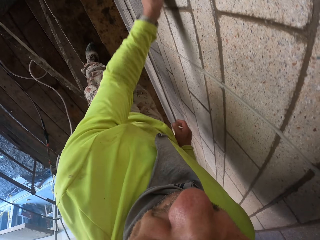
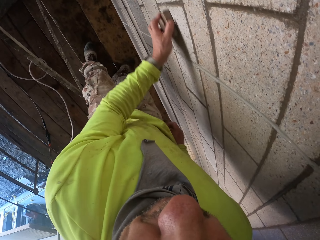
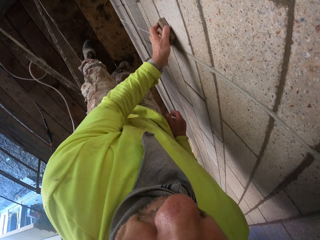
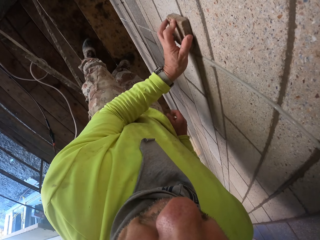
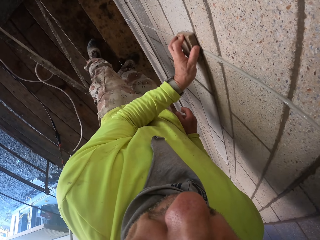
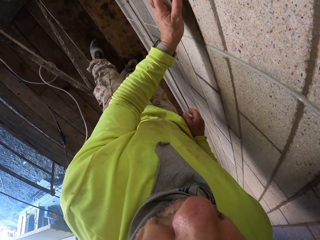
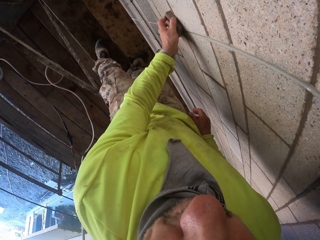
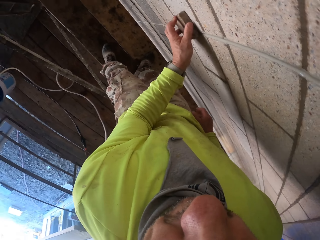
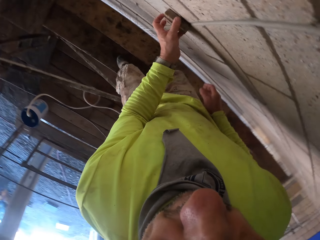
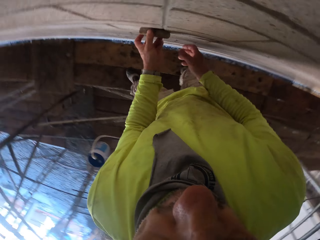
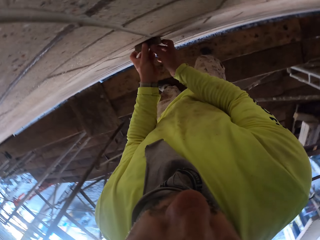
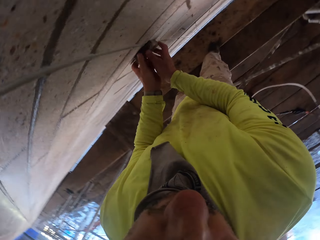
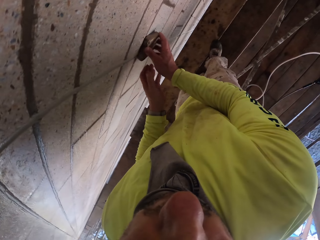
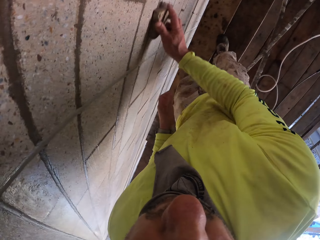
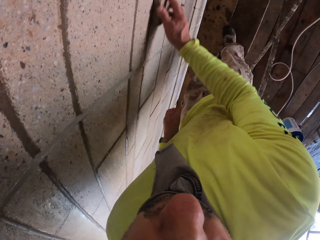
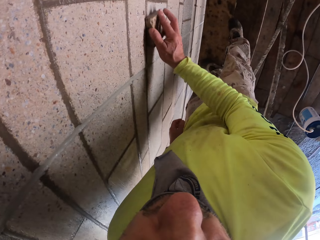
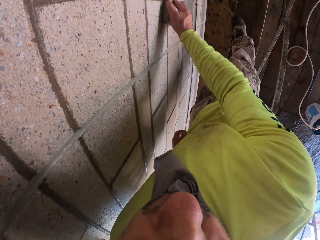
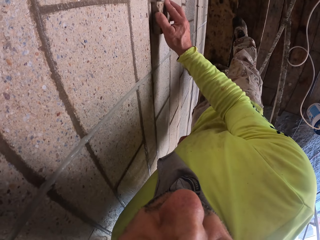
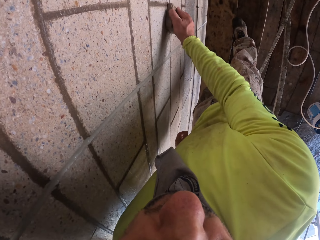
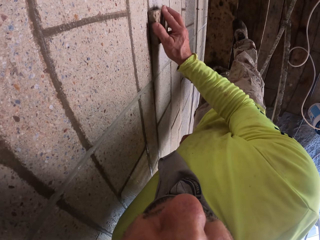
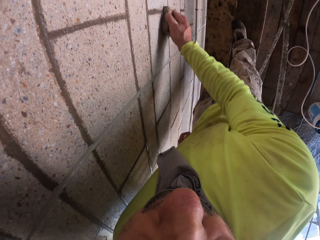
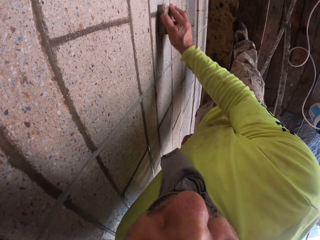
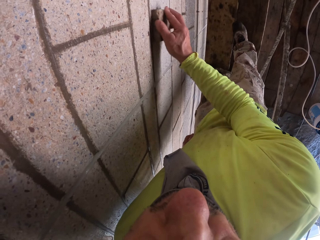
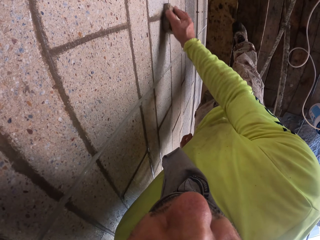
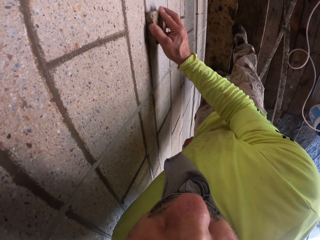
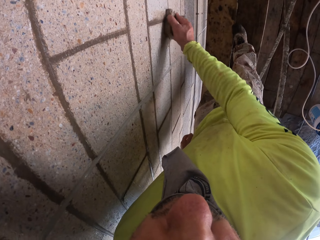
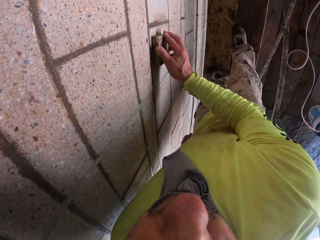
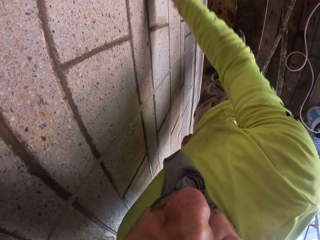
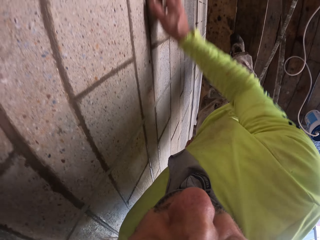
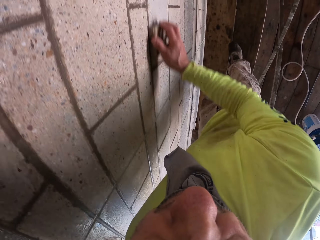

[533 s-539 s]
The camera wearer transfers the wall scrubber to the right hand. They scrub the wall with the wall scrubber.

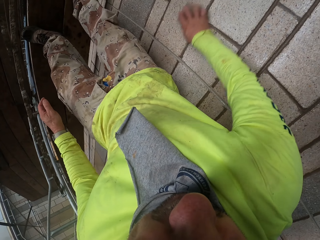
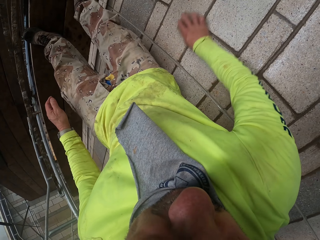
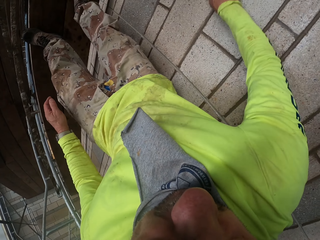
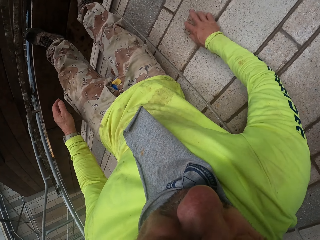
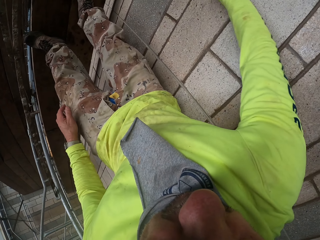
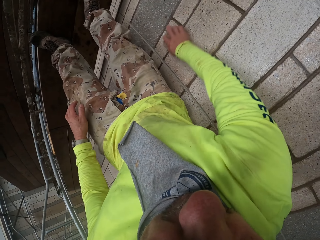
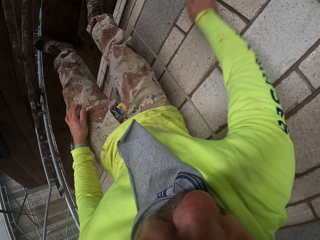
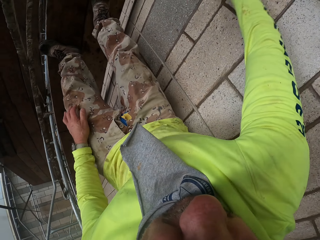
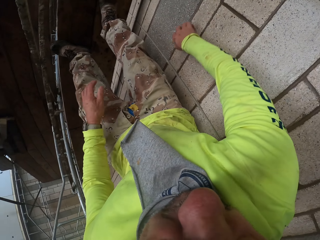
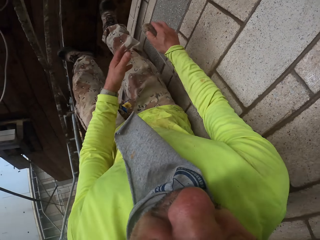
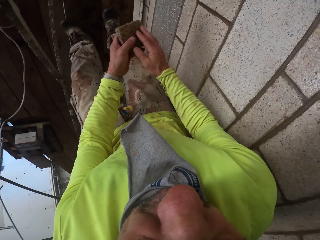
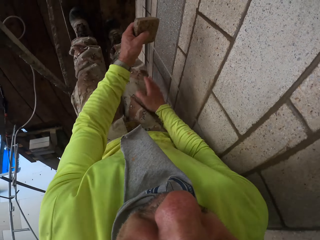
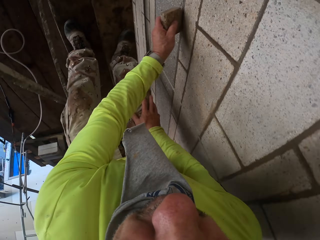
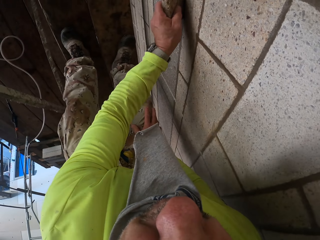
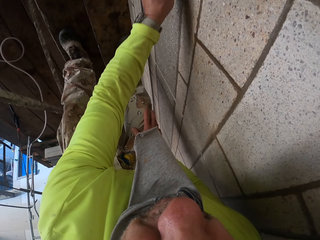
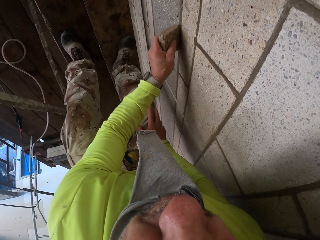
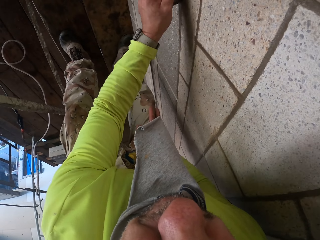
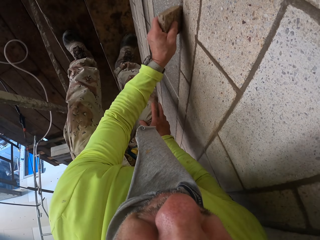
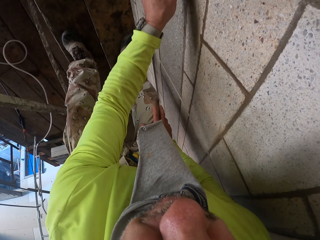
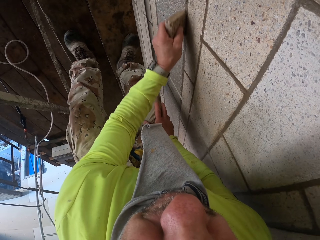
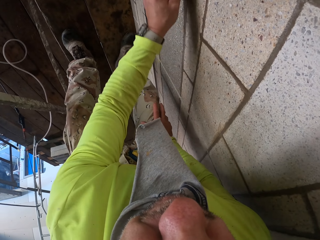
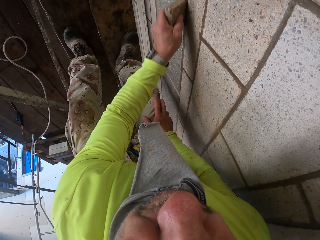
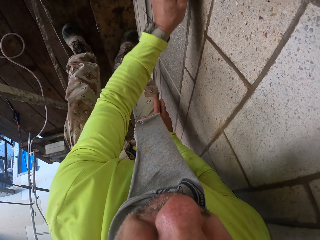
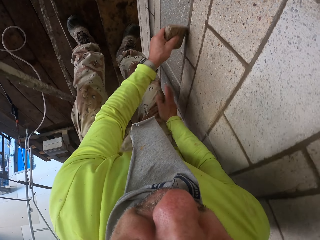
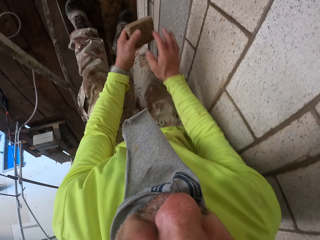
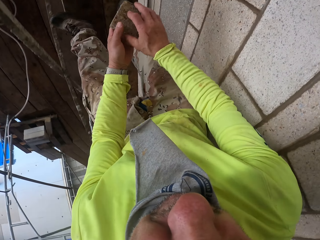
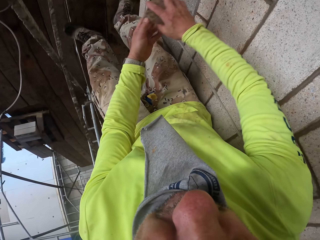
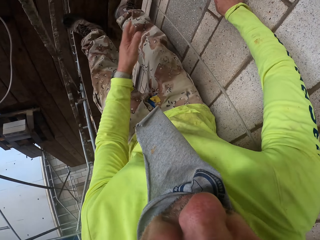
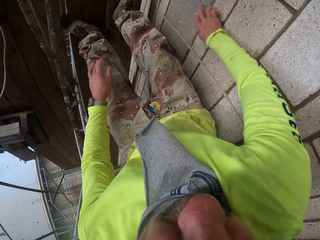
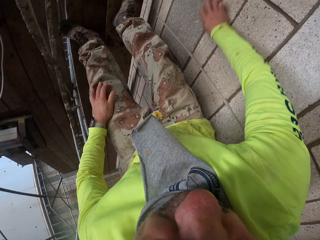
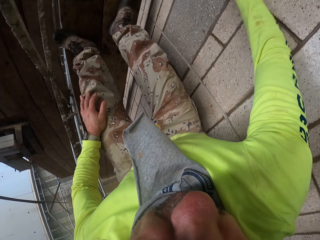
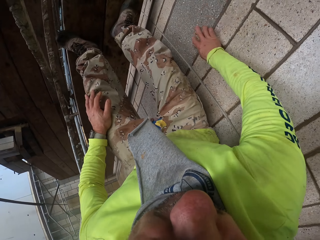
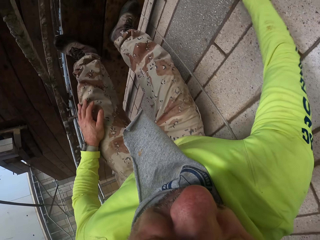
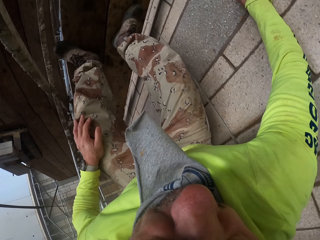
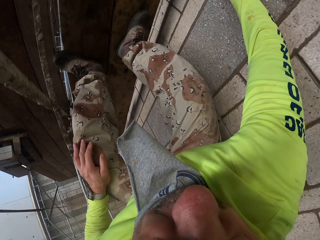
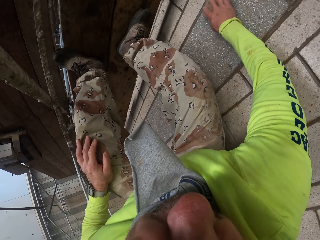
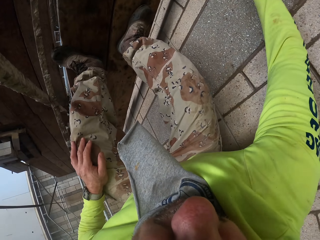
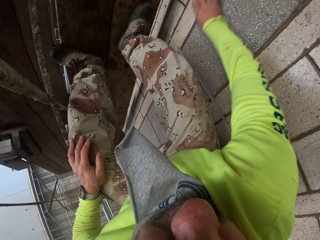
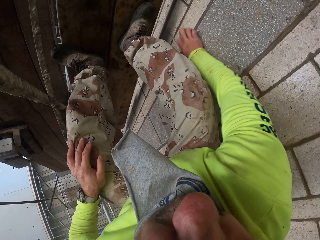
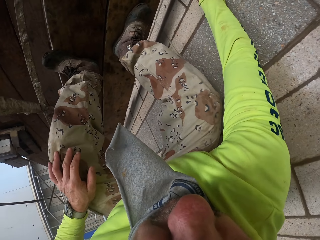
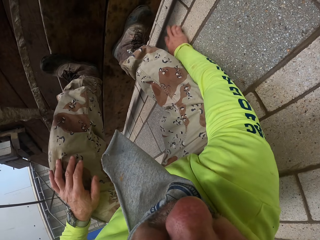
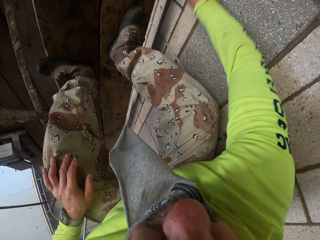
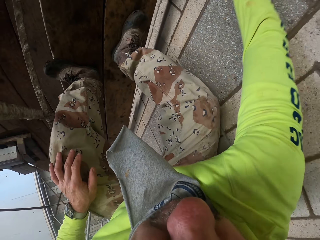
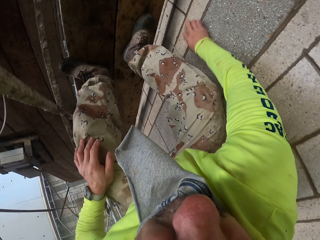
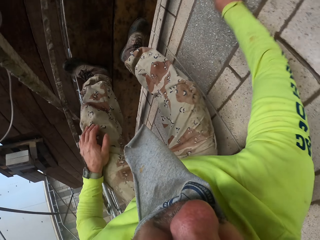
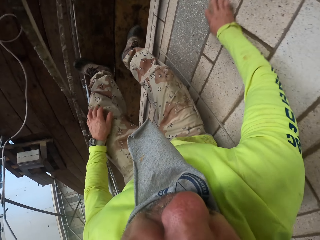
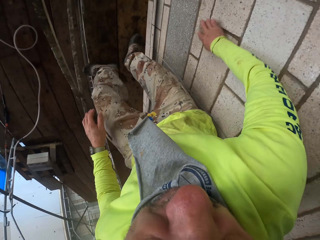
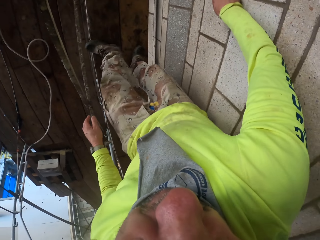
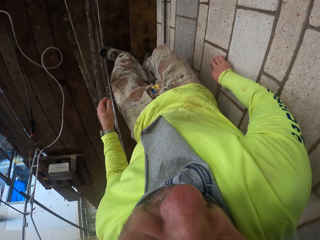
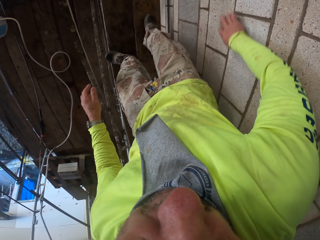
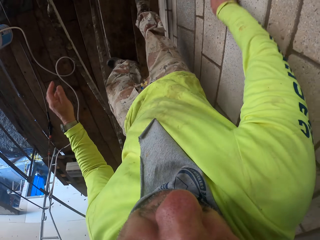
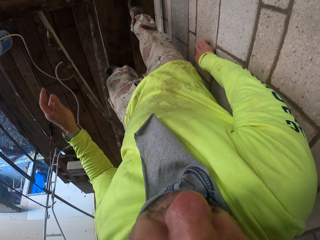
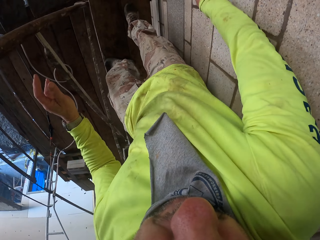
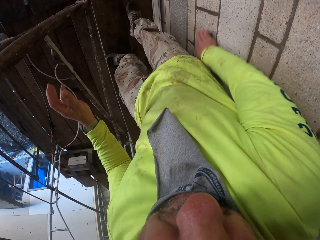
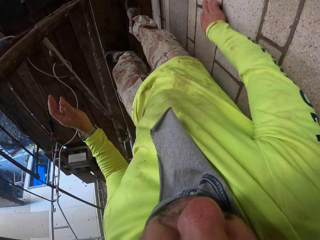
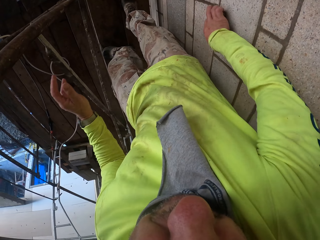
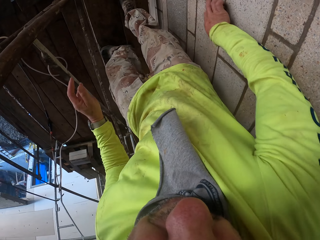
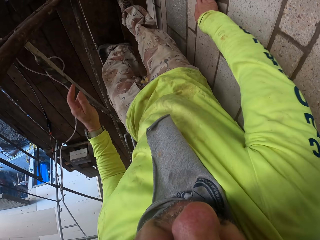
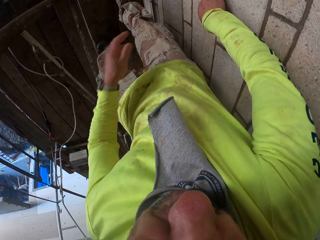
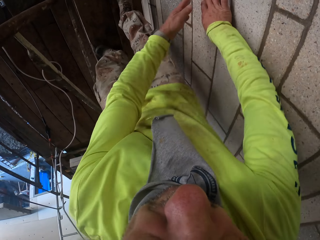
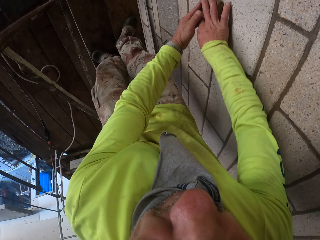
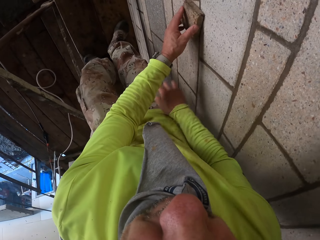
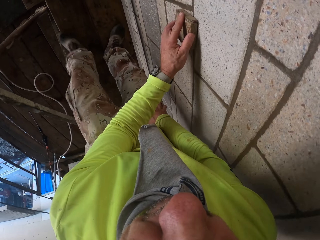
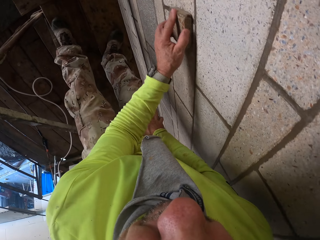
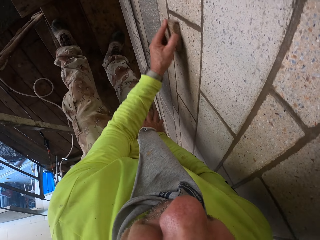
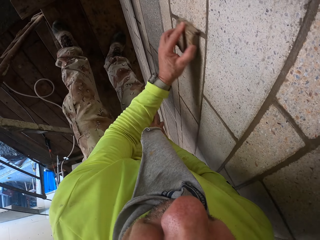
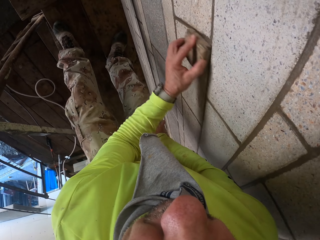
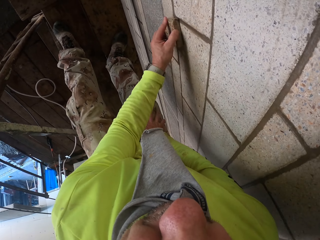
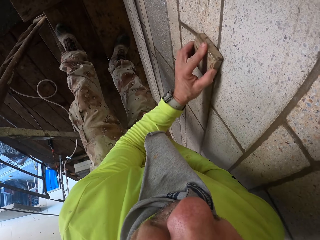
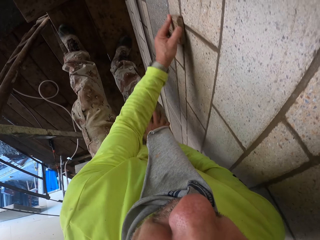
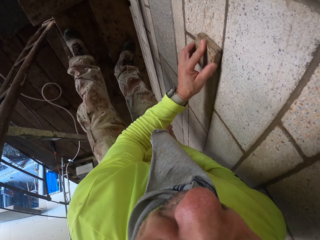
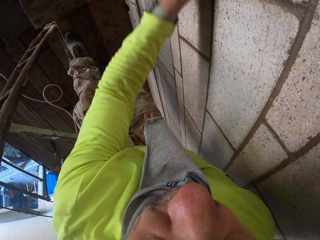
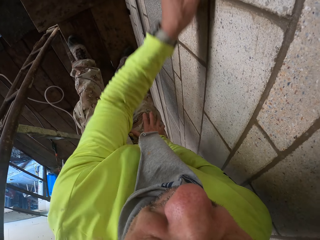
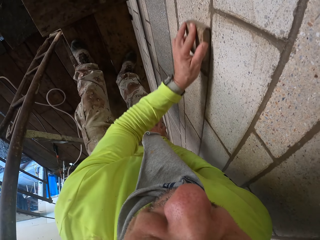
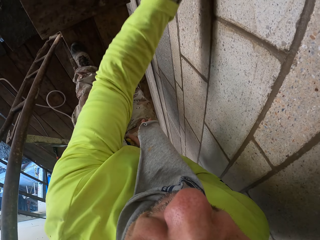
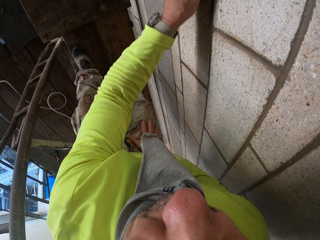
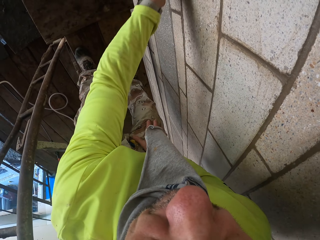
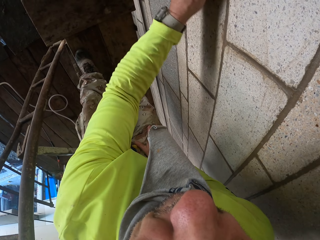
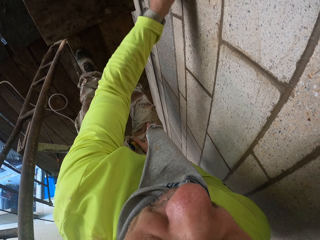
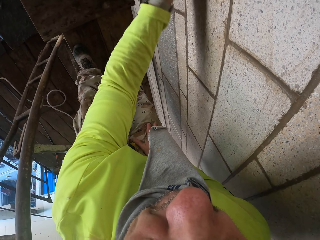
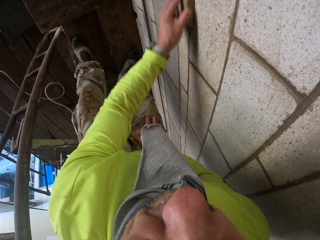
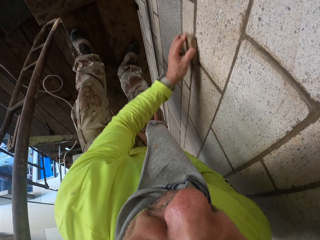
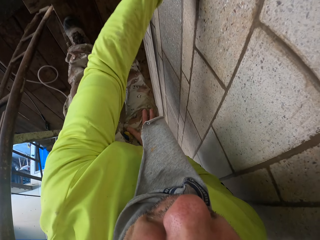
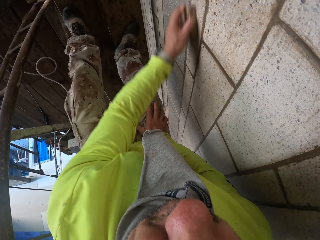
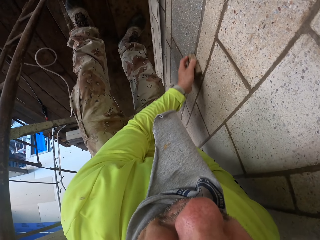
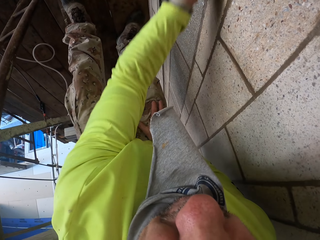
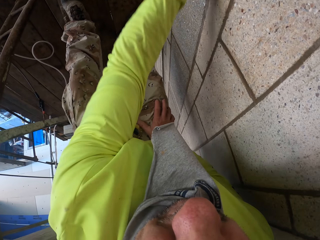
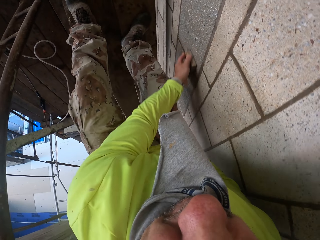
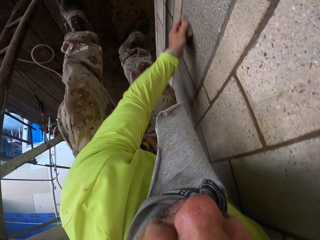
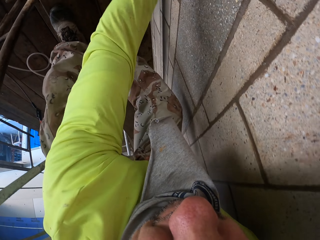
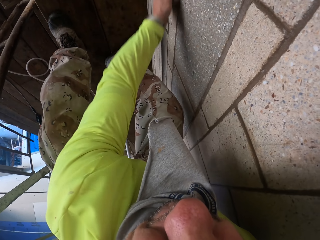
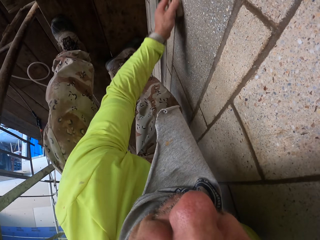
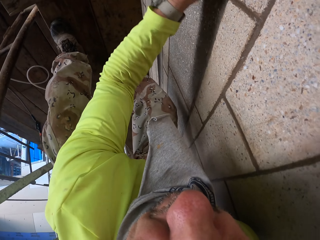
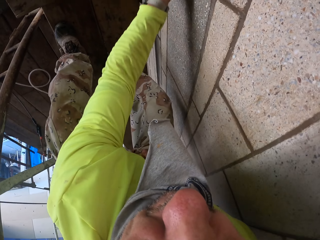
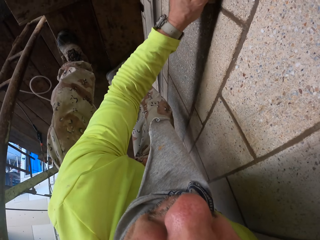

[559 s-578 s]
The camera wearer transfers the wall scrubber to the left hand. They scrub the wall with the wall scrubber. They transfer the wall scrubber to the right hand. They scrub the wall with the wall scrubber. They transfer the wall scrubber to the left hand. They scrub the wall with the wall scrubber.
